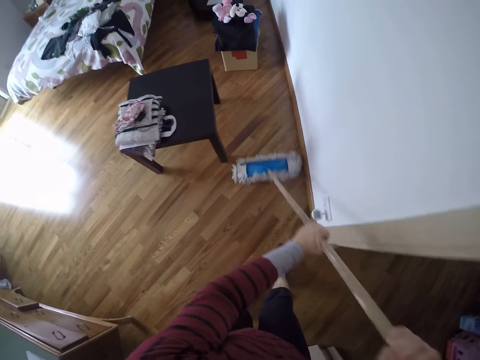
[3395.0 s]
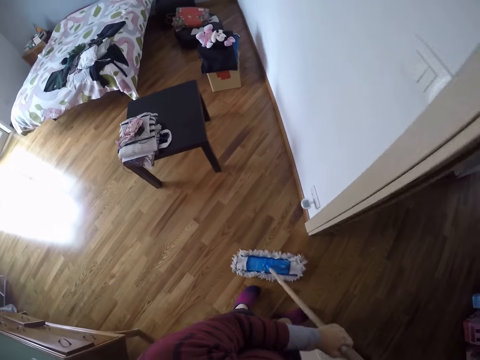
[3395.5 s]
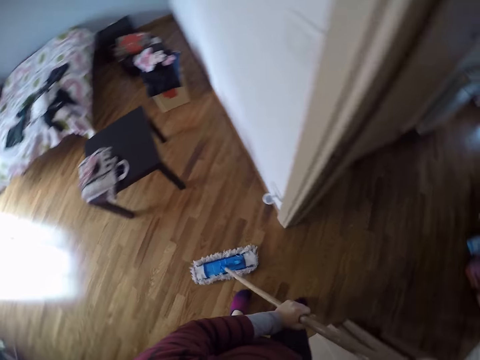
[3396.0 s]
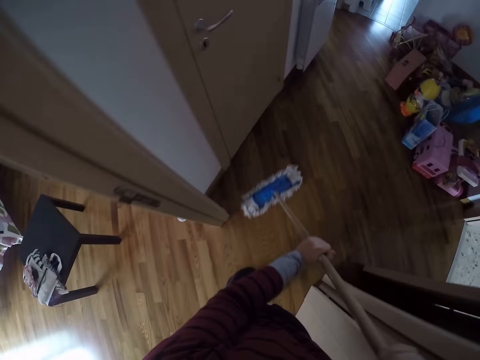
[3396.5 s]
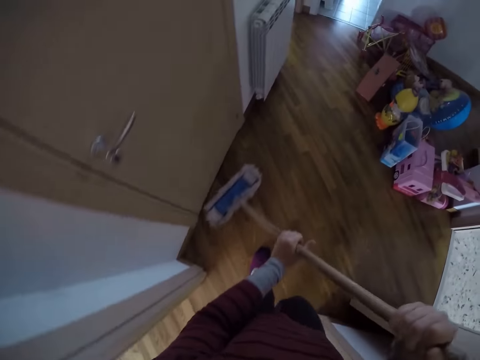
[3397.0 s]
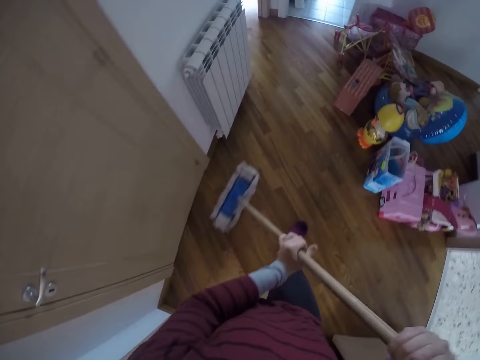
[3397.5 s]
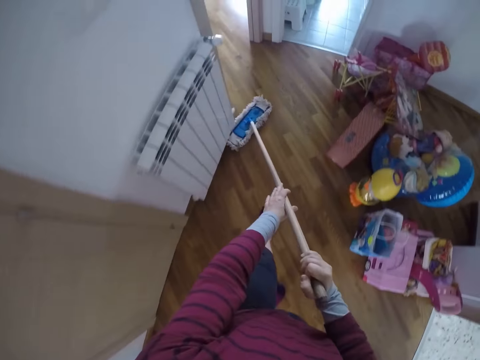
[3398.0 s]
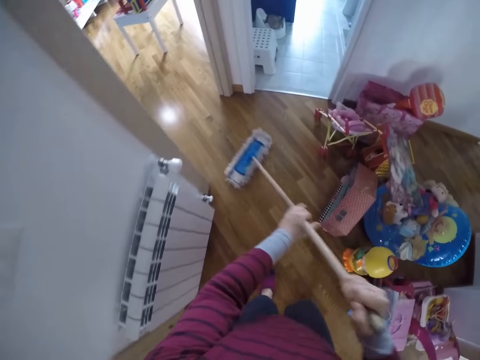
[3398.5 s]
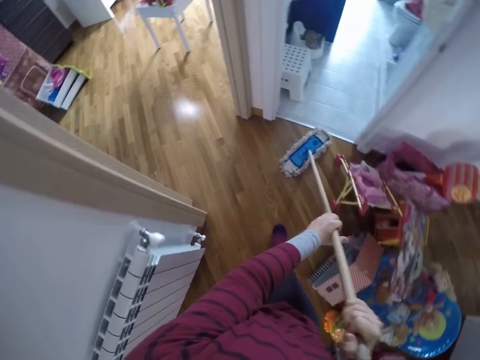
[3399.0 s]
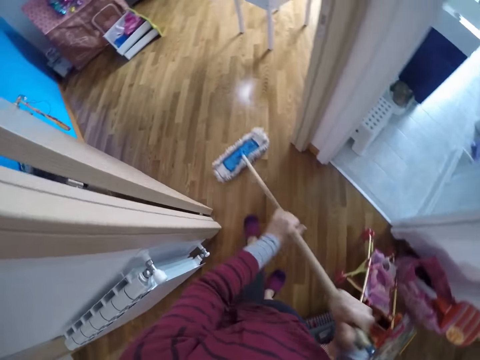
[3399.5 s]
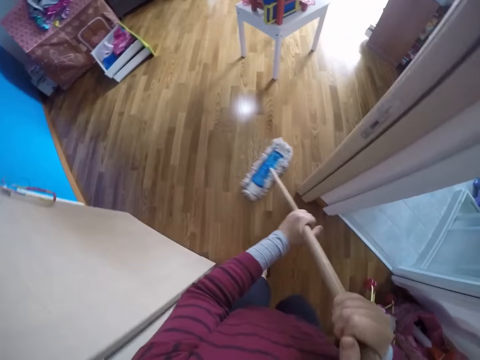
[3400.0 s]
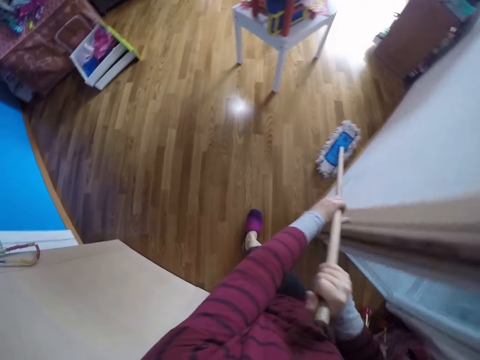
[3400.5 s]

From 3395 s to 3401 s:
The camera wearer holds the cleaning brush with both hands. They clean with the cleaning brush in both hands.

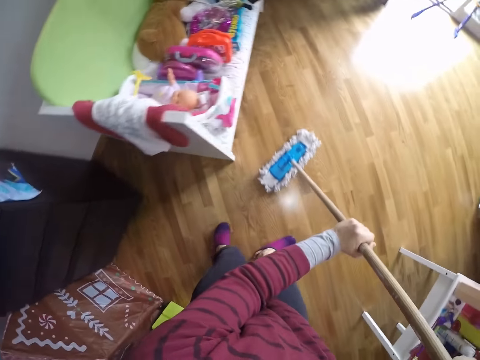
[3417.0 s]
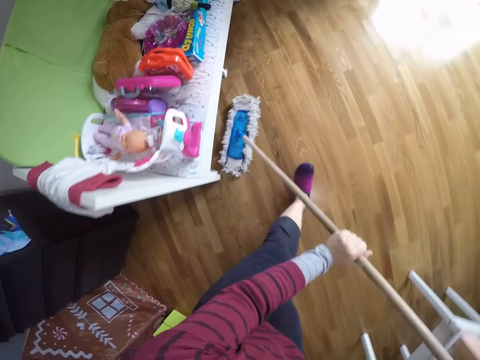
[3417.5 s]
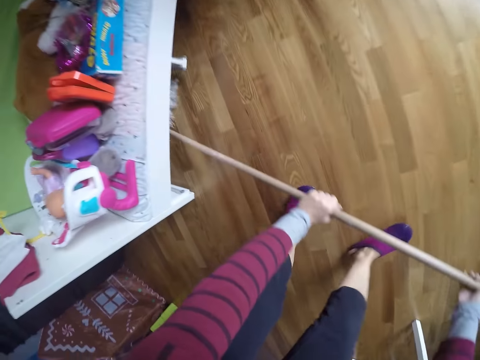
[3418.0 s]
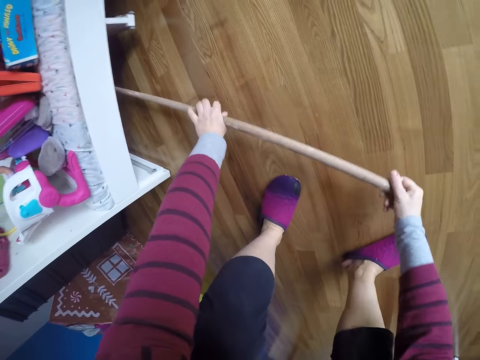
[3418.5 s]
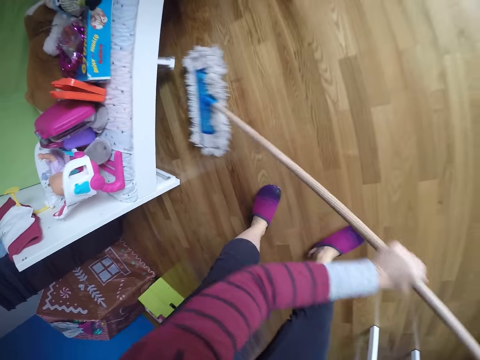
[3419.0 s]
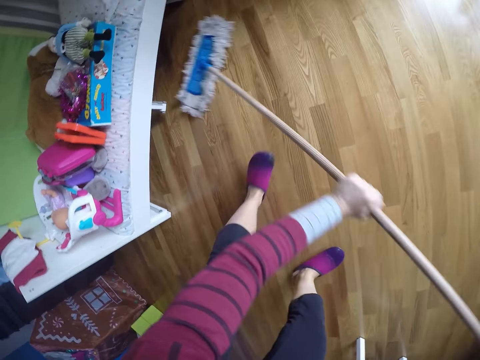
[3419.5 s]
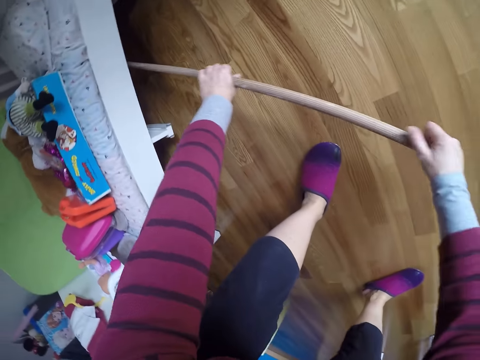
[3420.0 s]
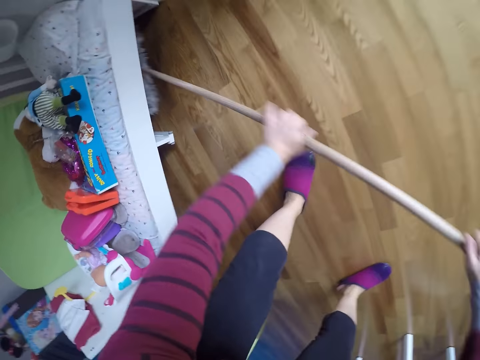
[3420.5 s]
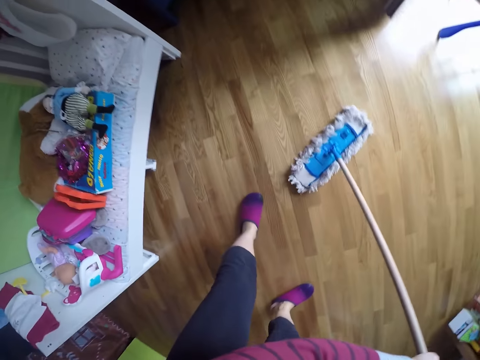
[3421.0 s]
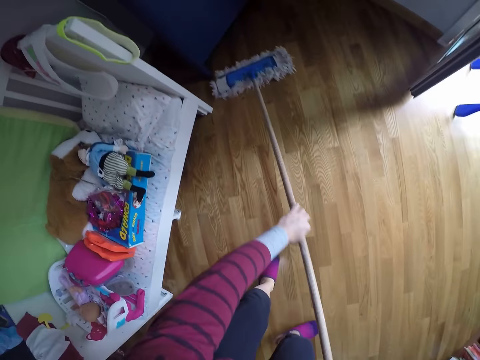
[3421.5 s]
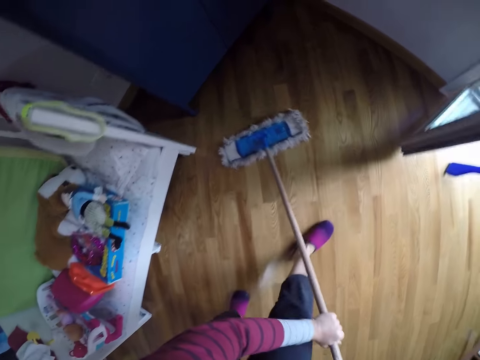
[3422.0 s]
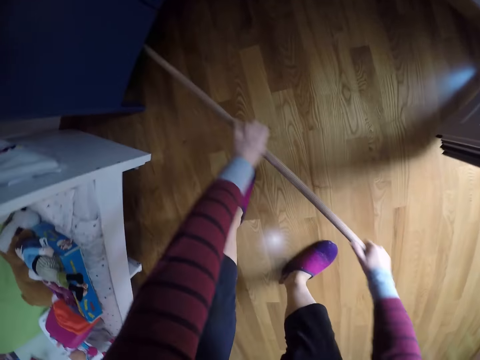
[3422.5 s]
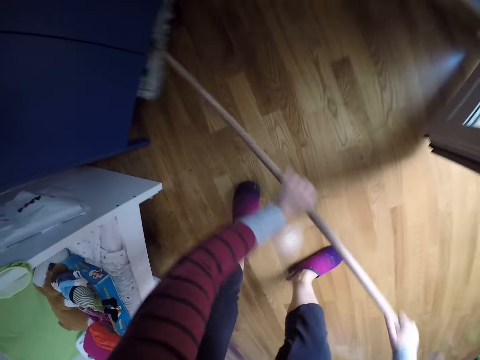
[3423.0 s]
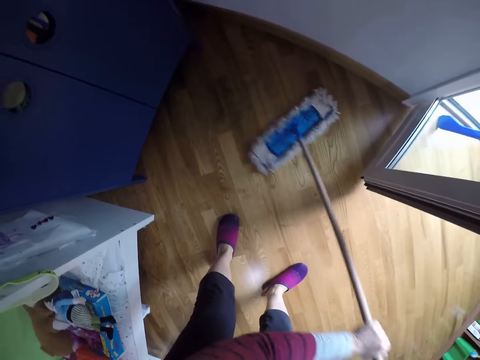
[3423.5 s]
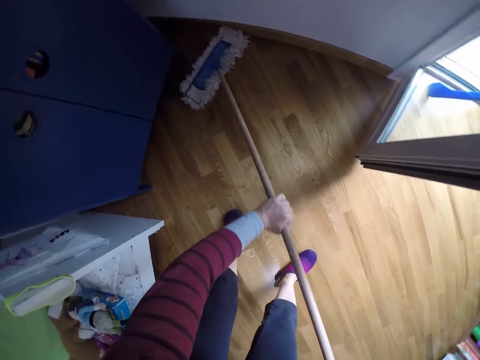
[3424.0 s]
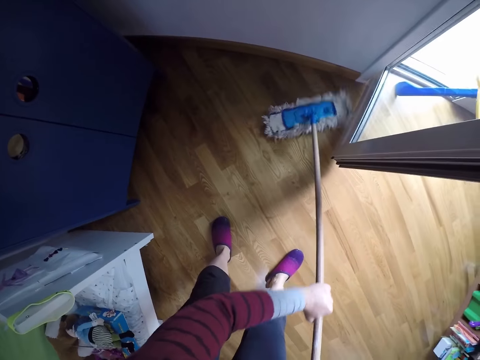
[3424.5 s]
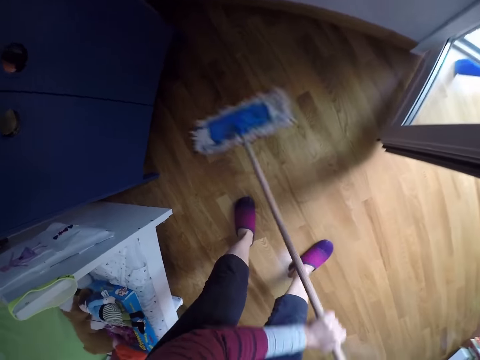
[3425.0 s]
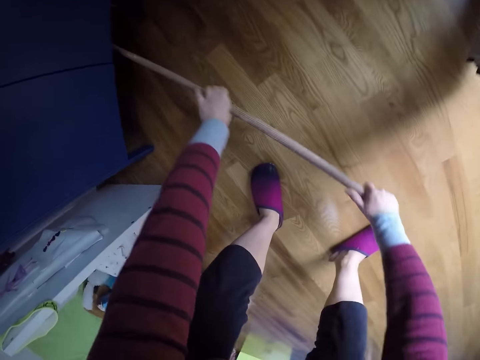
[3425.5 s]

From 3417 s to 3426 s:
The camera wearer mops under the chair.

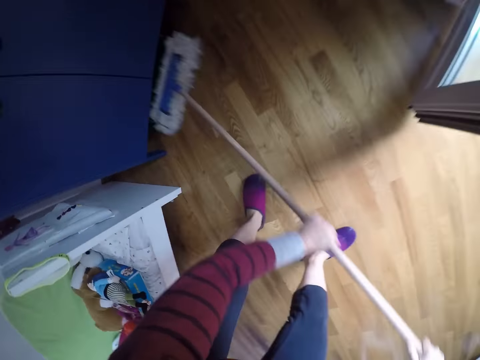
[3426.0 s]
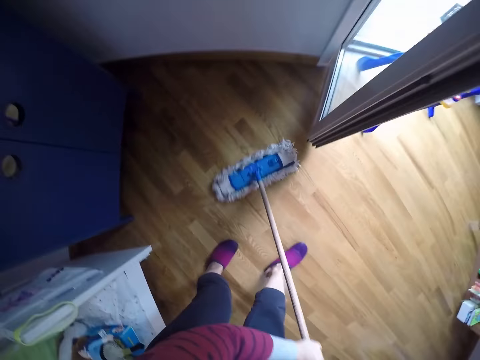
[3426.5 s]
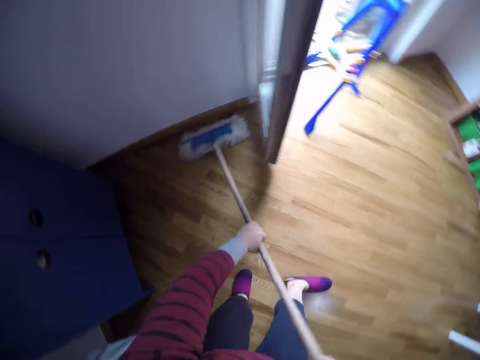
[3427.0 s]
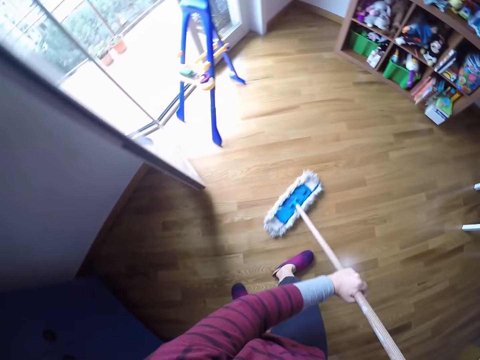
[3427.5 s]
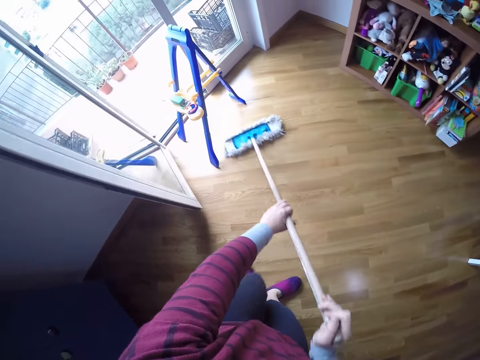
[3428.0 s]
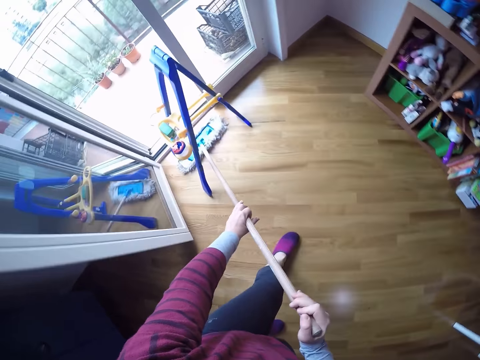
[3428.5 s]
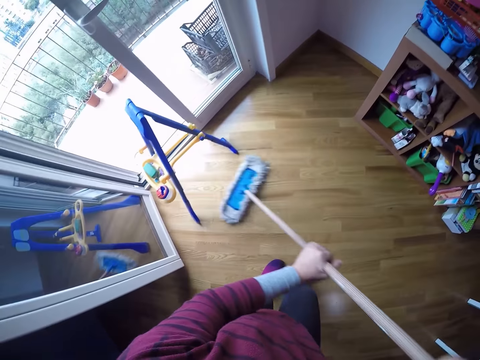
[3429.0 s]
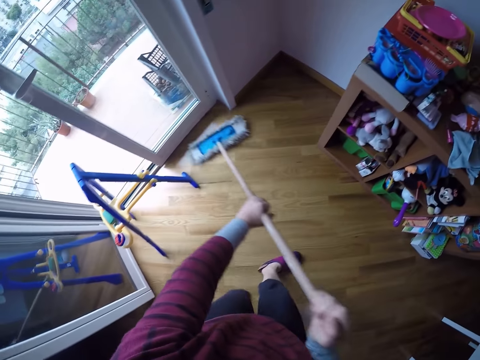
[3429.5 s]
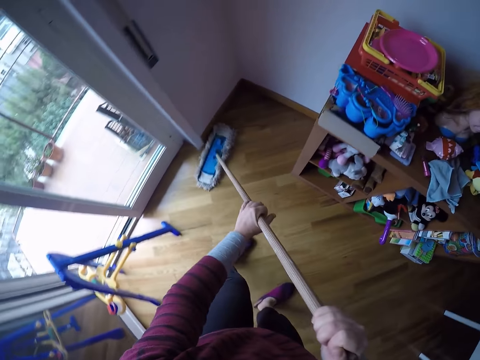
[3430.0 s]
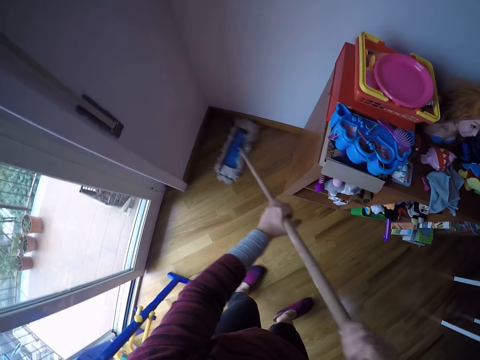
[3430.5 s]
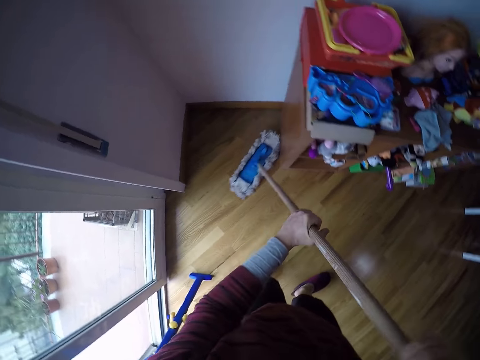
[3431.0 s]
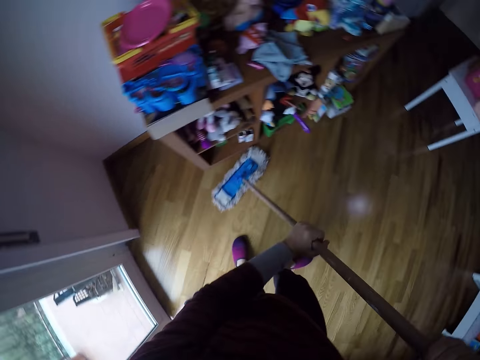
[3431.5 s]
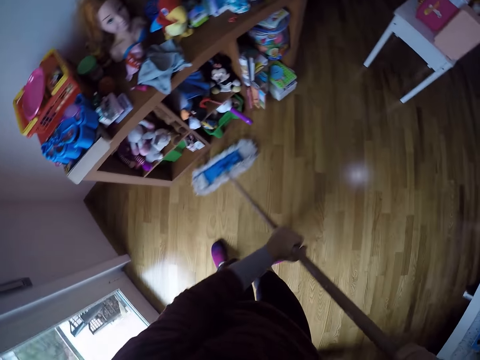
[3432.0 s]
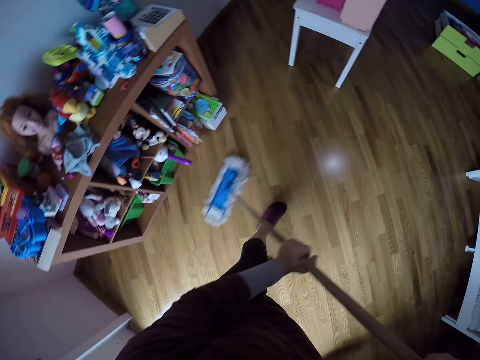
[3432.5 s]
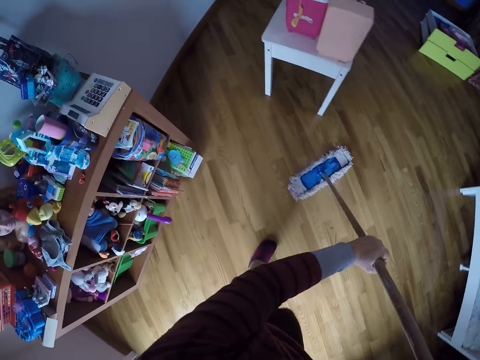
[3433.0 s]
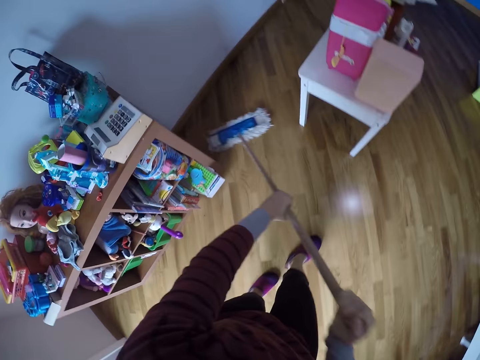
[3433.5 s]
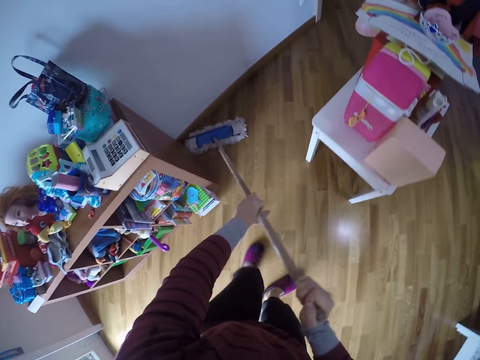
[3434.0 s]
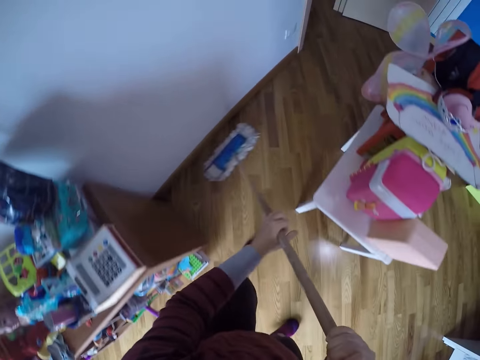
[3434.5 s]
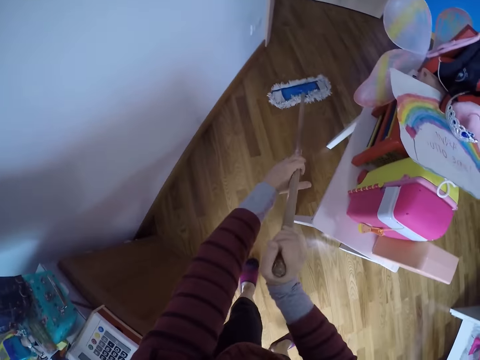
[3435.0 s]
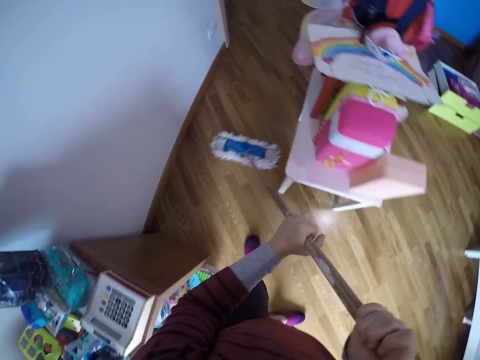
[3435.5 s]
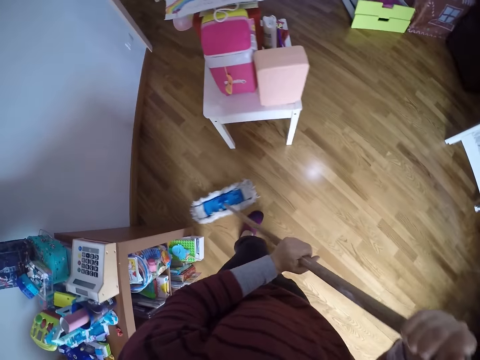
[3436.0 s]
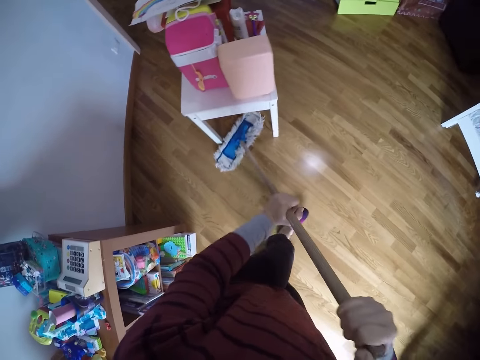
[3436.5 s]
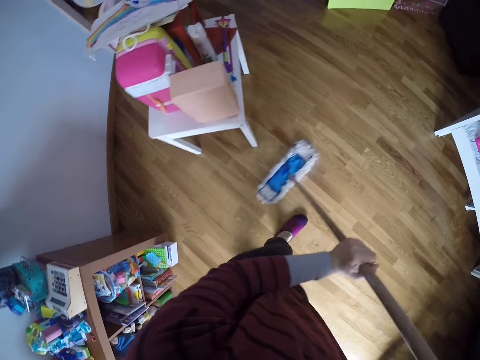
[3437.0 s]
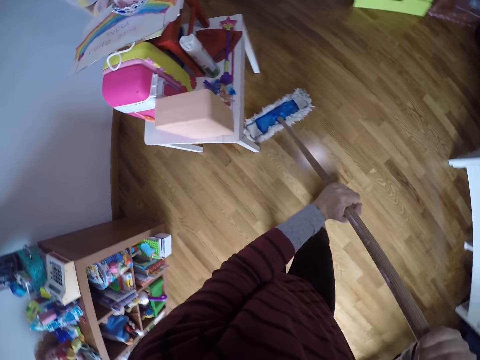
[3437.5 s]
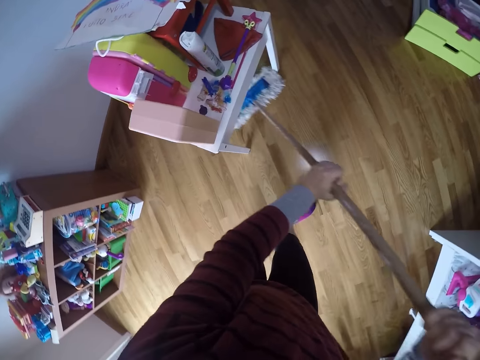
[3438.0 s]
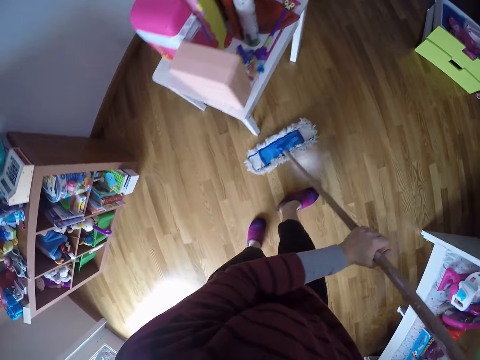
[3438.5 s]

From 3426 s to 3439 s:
The camera wearer mops the room.
